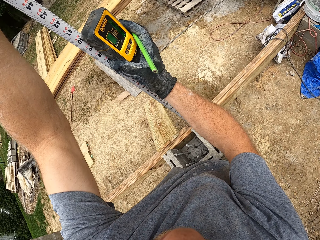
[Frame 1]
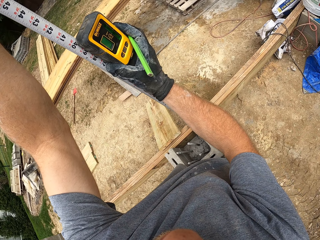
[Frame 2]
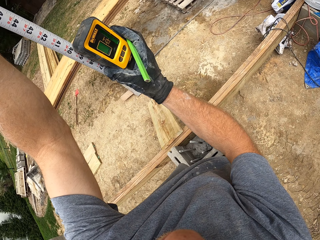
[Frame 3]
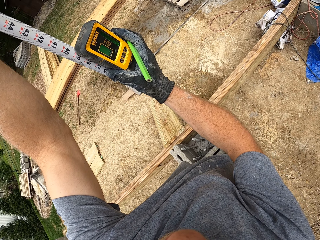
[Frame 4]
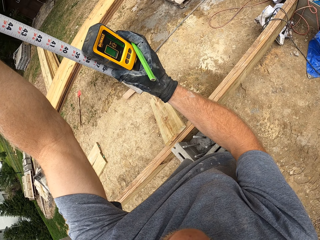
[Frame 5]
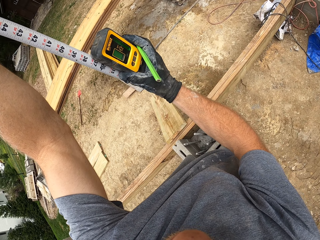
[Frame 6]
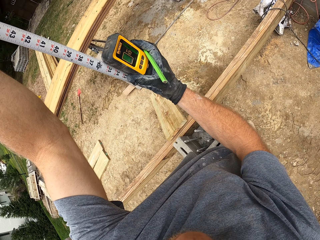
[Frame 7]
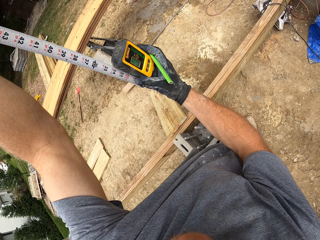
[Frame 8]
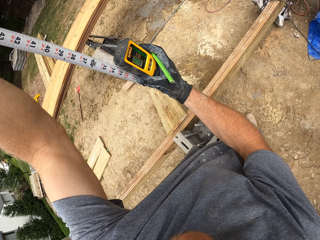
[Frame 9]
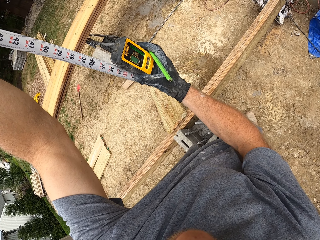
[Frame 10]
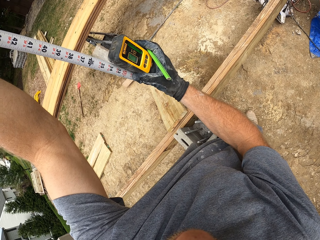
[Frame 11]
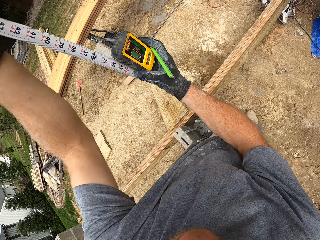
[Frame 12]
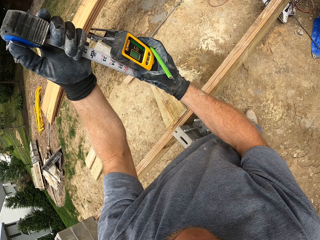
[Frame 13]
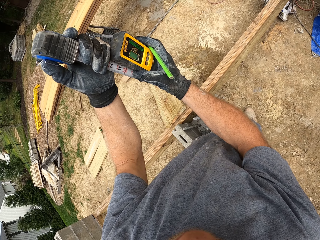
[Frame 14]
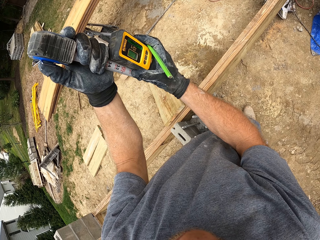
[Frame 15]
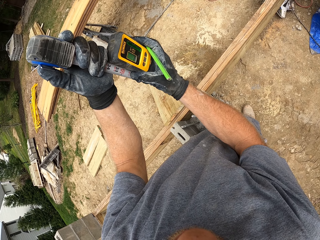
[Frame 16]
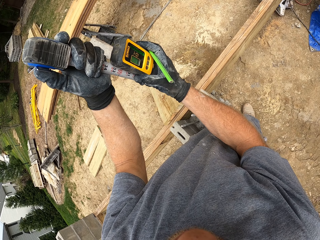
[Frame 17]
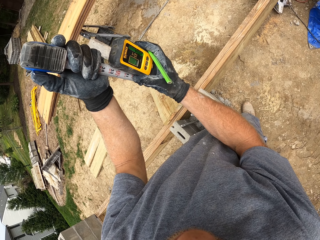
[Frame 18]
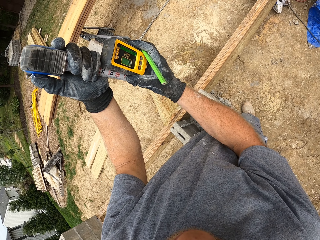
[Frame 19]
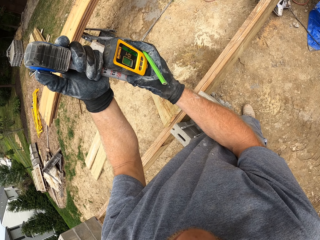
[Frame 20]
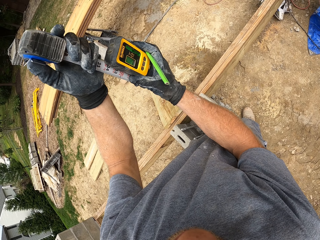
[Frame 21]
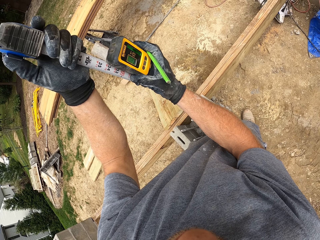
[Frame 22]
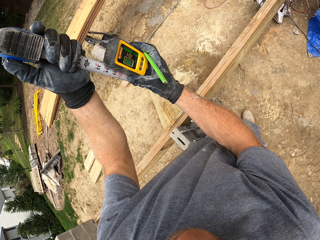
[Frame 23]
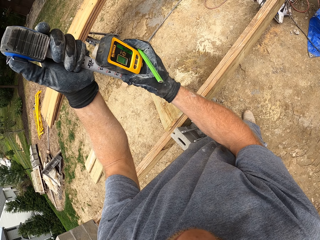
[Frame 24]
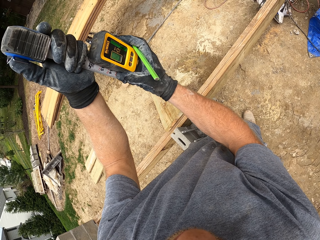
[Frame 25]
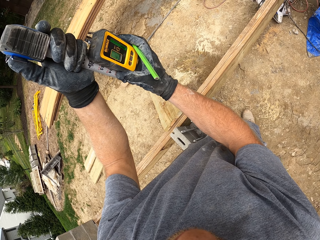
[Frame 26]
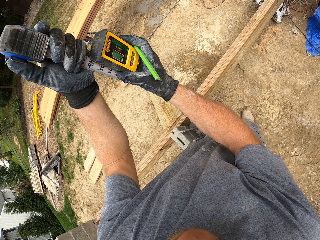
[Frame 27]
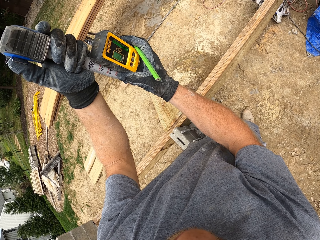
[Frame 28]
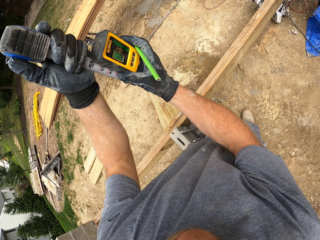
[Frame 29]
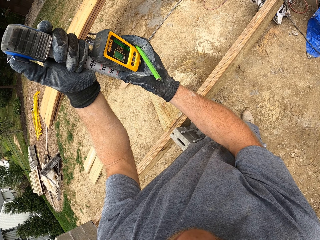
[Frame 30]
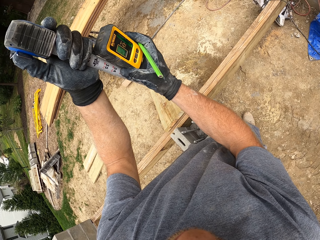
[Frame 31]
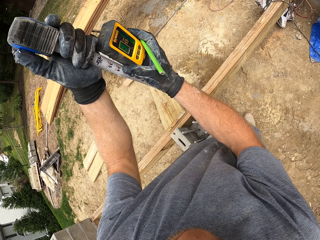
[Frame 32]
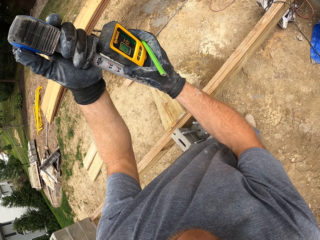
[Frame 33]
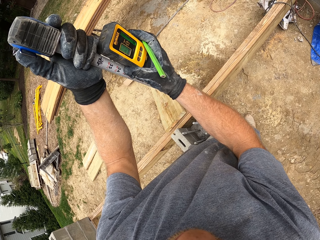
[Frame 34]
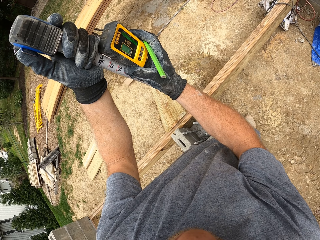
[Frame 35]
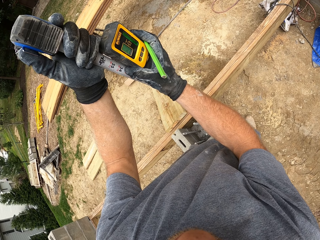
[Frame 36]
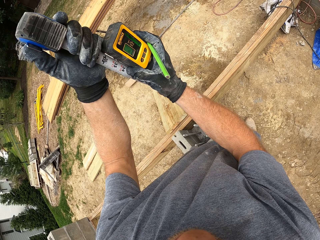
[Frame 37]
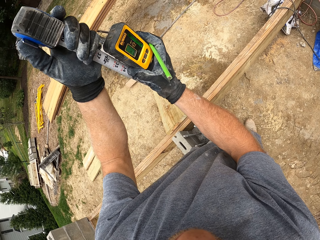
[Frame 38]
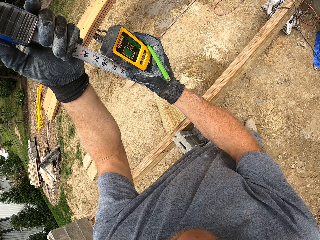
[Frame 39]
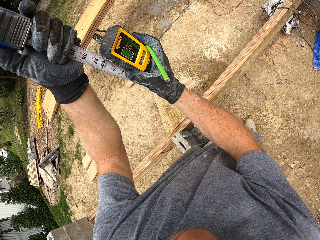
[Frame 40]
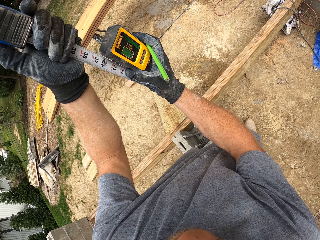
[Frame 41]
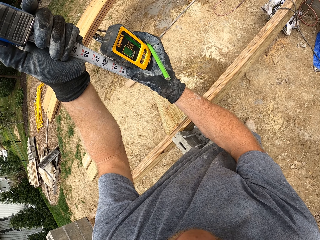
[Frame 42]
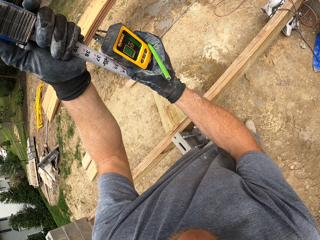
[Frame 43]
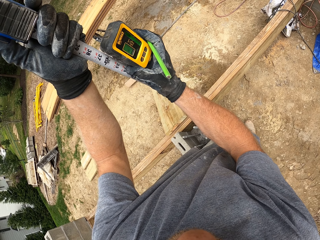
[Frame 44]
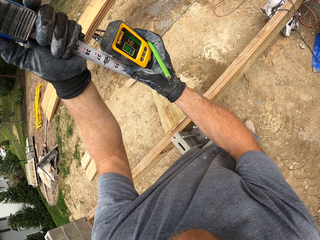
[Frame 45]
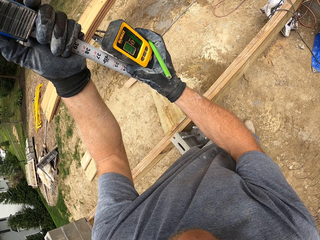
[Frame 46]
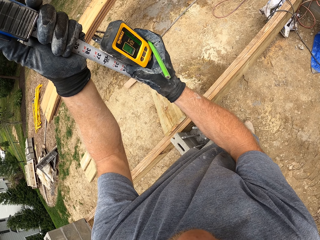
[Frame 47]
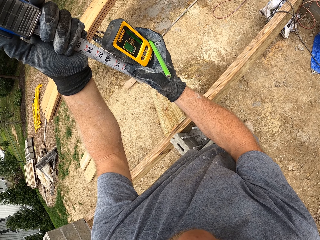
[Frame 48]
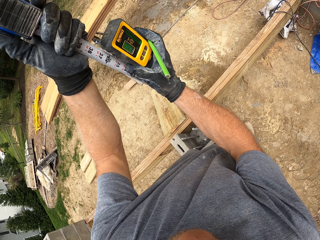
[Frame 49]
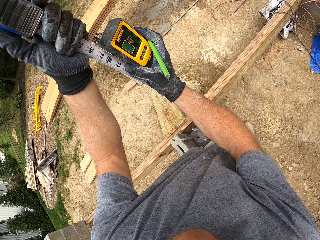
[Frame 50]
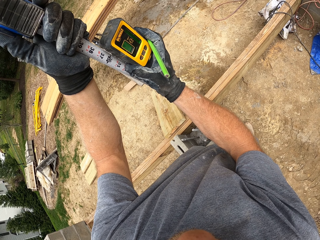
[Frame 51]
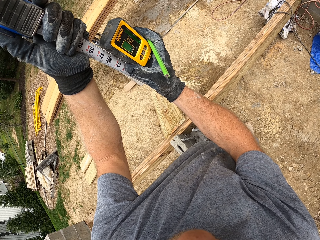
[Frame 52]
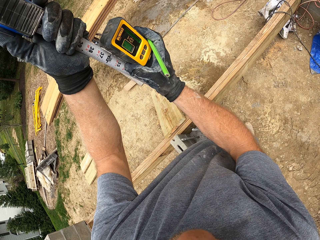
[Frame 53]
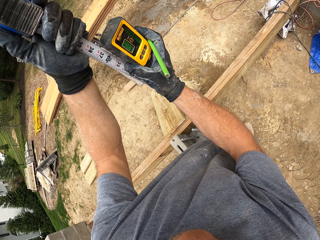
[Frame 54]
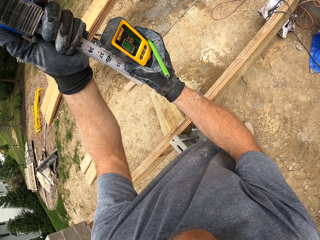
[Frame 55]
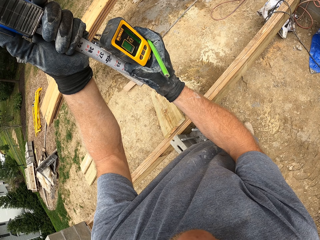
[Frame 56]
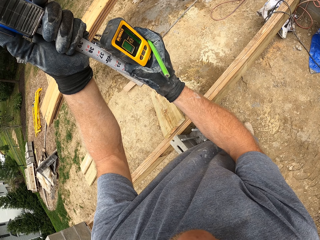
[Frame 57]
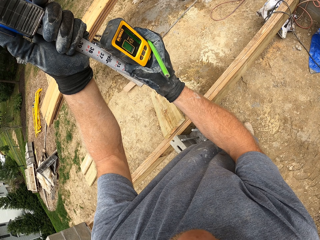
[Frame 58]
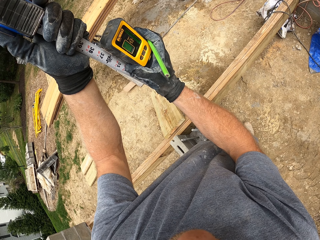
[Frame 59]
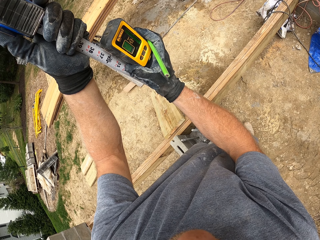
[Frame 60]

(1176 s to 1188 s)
The camera wearer moves the laser measure down. They adjust the measuring tape. They adjust the laser measure. They adjust the measuring tape. They do it again.

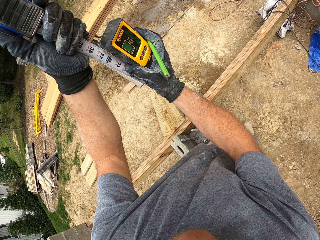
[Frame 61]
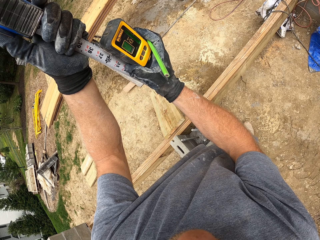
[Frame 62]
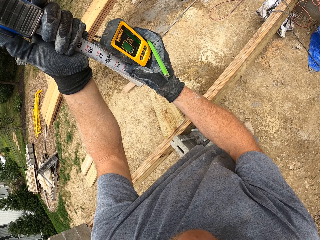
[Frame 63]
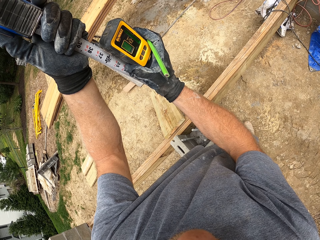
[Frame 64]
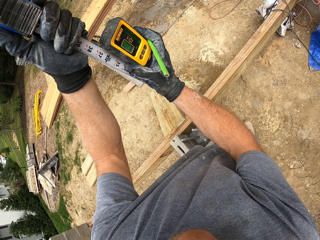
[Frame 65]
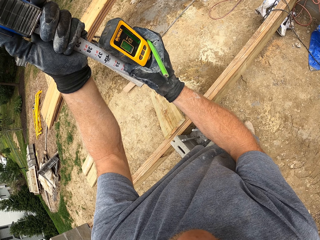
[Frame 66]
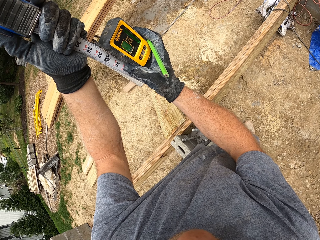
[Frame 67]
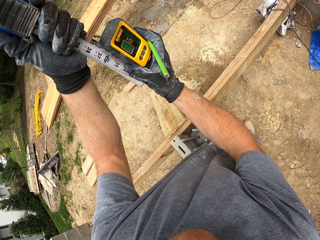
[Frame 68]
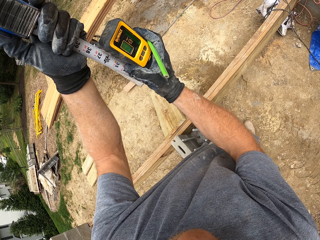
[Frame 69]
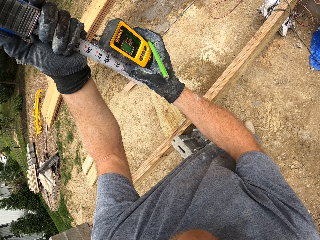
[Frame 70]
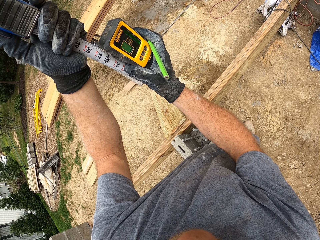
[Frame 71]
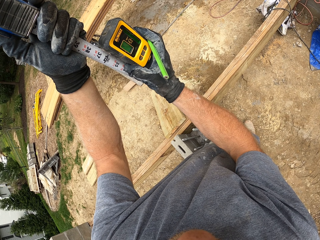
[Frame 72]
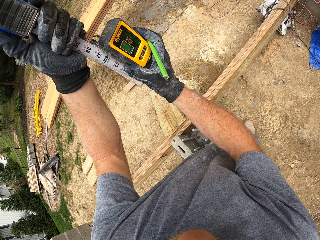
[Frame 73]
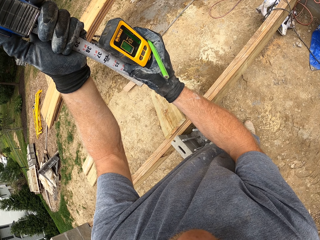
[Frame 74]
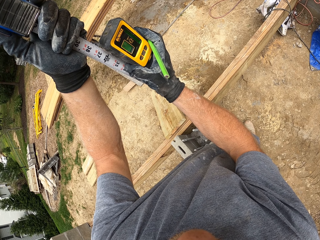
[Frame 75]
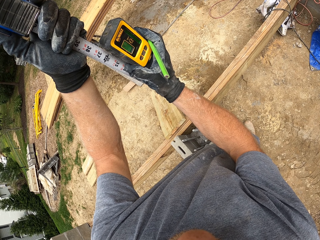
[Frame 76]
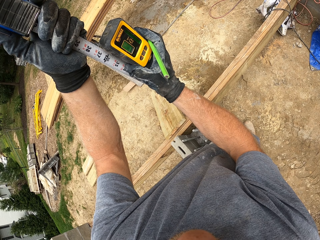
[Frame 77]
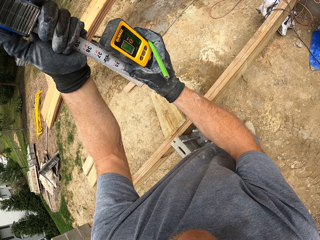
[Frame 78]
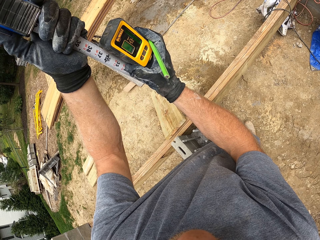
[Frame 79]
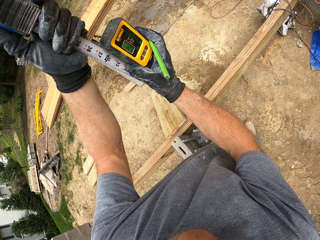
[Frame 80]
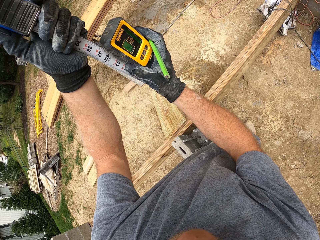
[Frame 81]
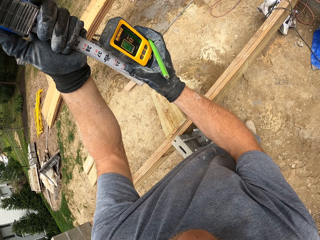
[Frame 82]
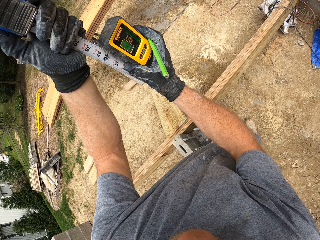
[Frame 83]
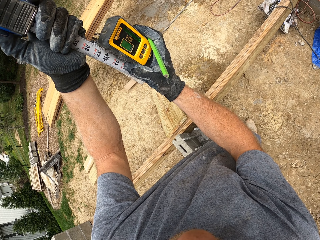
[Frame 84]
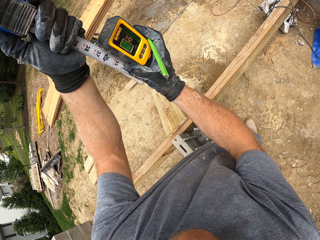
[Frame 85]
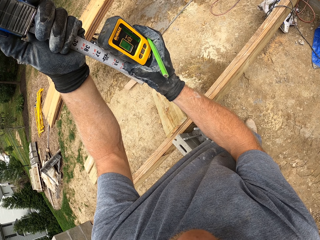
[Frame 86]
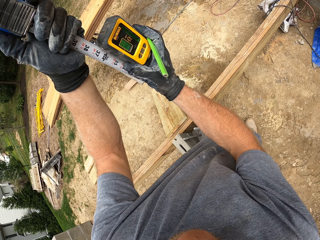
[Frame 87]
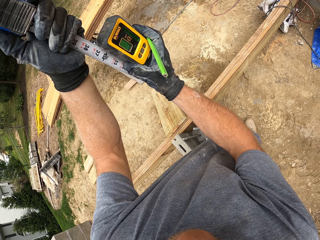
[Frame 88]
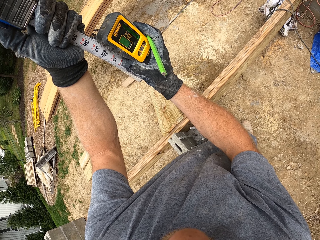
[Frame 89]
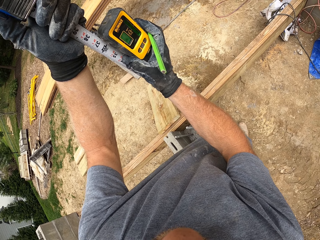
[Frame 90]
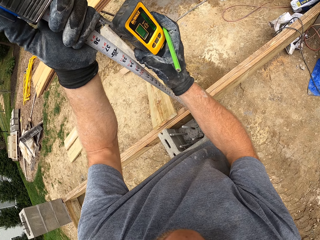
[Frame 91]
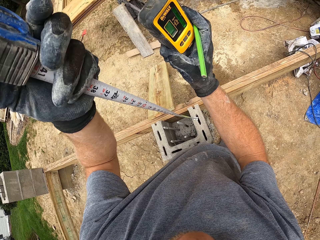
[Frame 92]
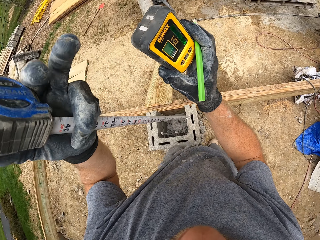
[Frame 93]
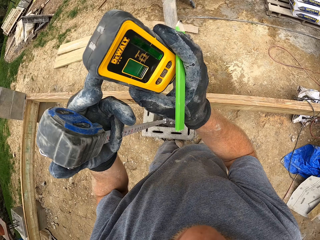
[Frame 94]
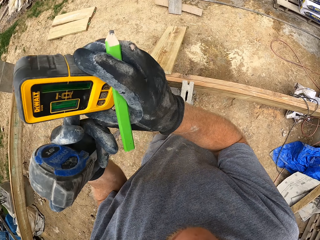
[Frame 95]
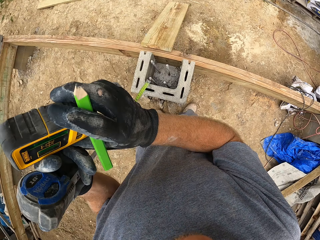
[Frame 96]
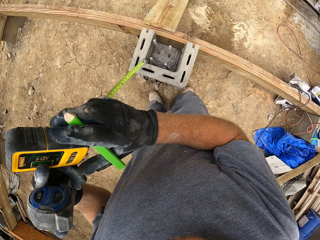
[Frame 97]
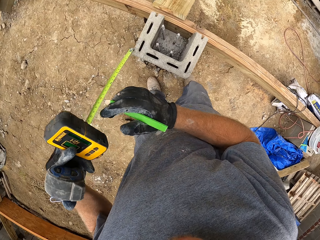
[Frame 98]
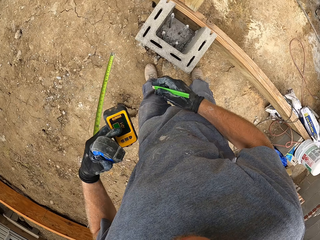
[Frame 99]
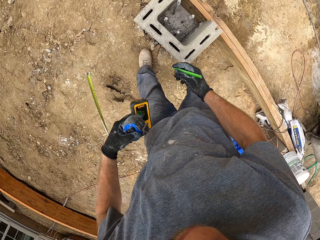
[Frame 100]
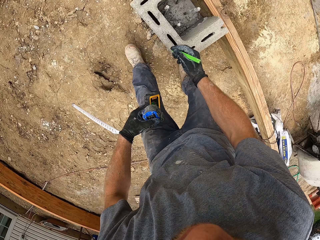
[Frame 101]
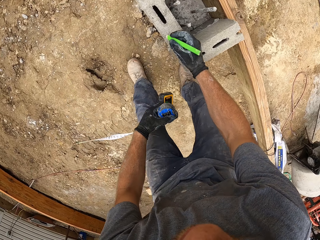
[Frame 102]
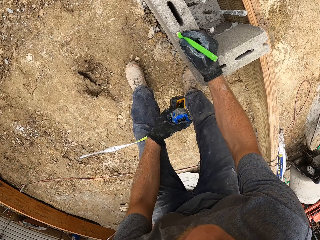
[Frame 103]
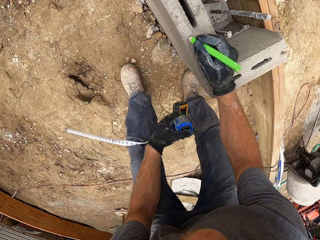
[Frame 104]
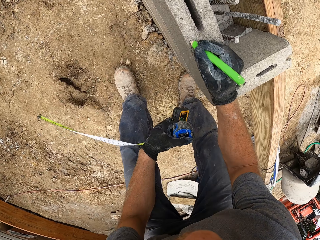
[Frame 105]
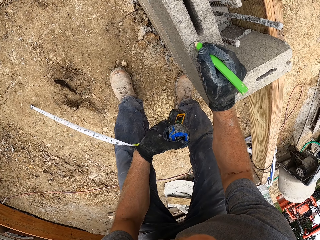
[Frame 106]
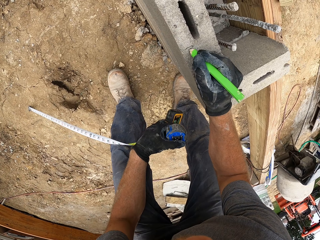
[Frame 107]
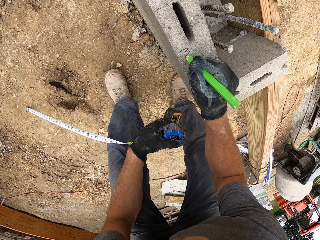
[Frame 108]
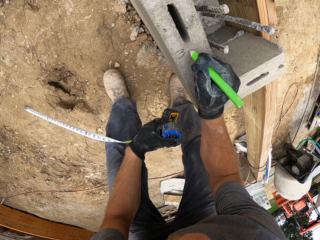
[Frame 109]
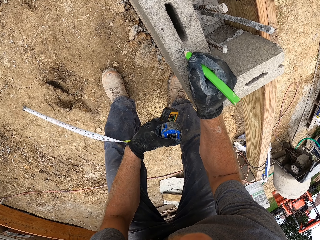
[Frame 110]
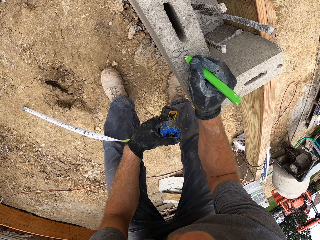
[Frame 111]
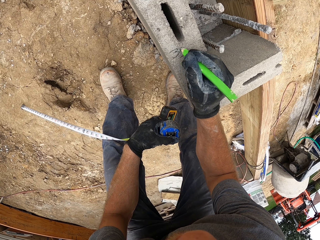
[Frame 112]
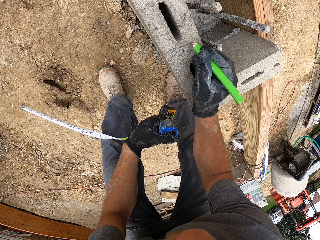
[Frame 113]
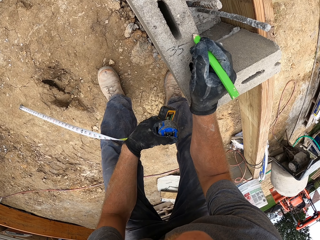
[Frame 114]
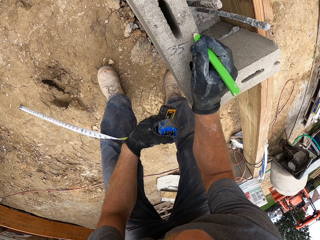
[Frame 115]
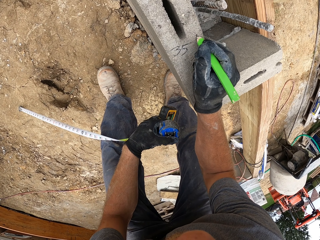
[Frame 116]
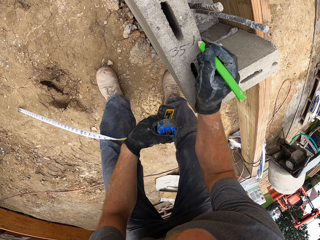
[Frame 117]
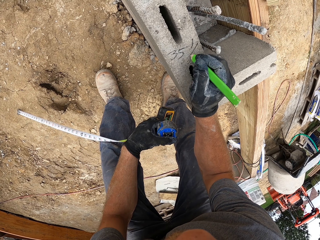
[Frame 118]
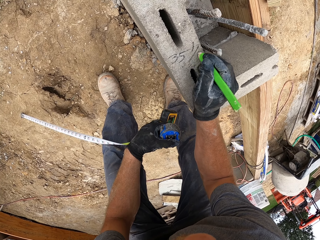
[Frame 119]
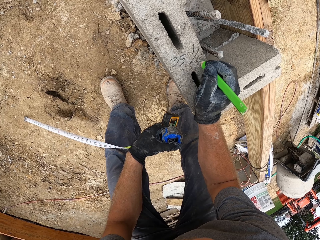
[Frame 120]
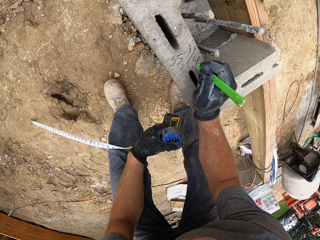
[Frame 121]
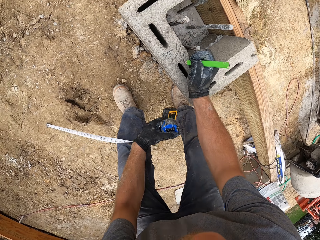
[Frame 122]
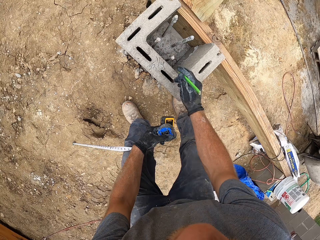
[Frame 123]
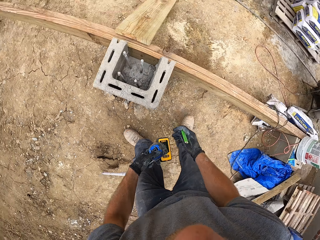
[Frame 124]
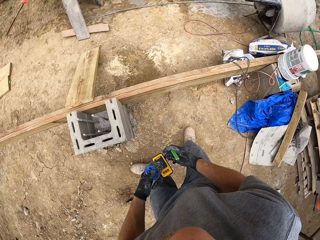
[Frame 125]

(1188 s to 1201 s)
The camera wearer removes the measuring tape from the block. They hold a laser detector with the right hand. They write on the block with the marker.
